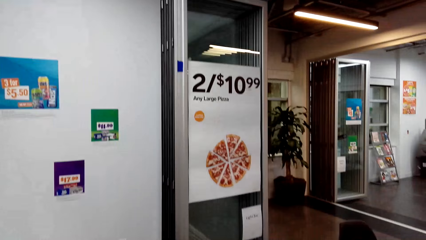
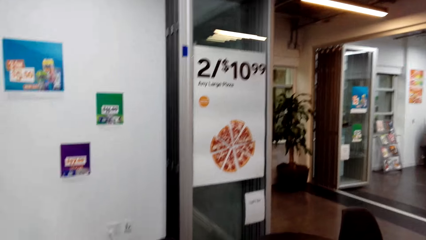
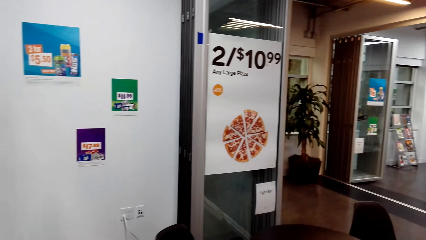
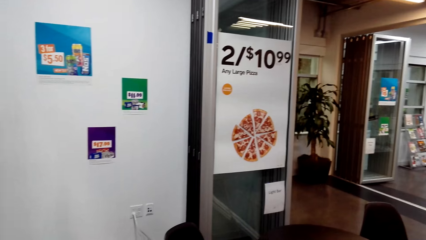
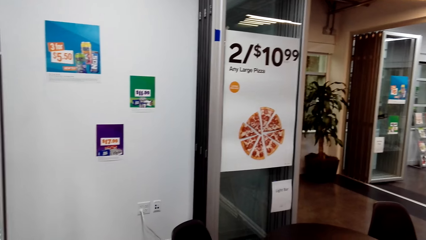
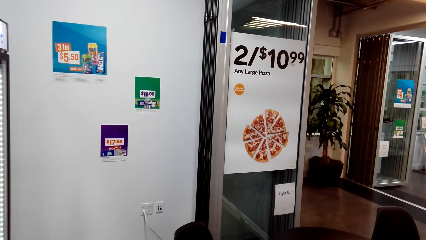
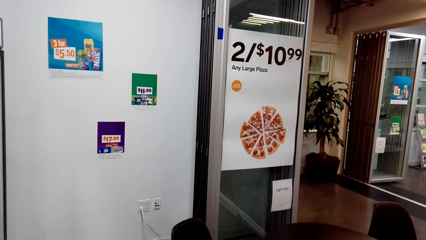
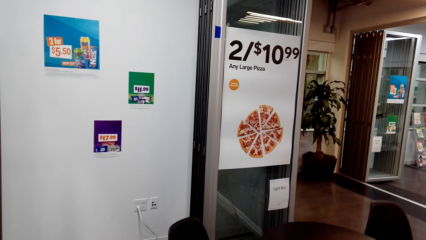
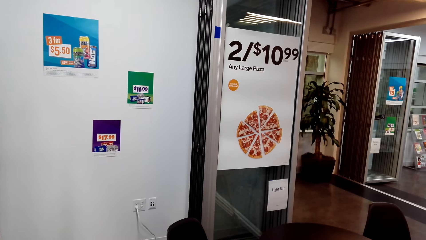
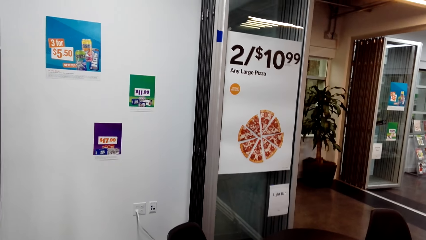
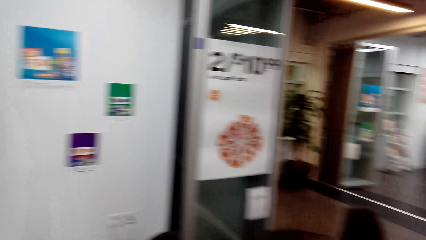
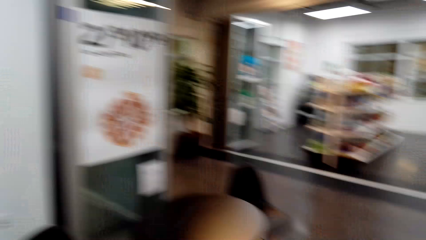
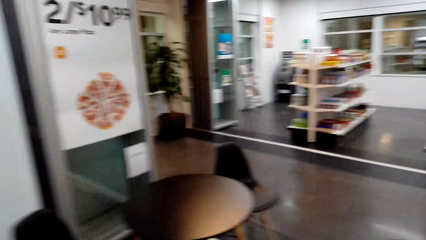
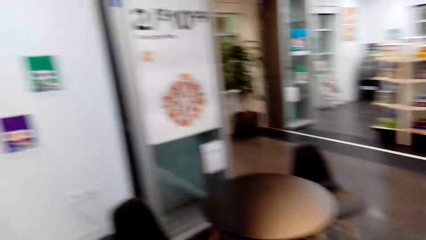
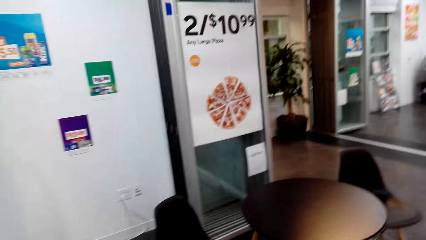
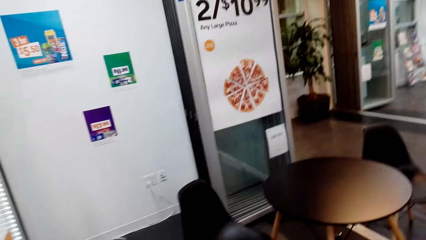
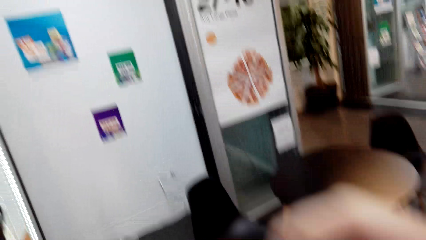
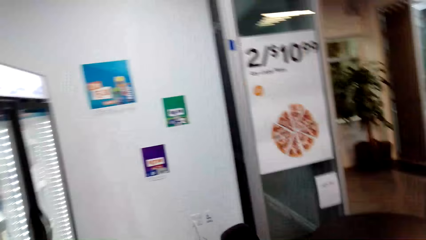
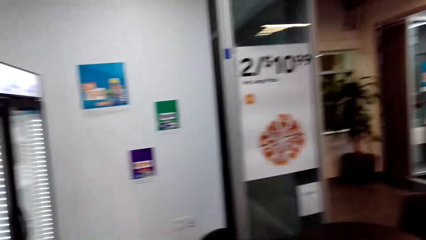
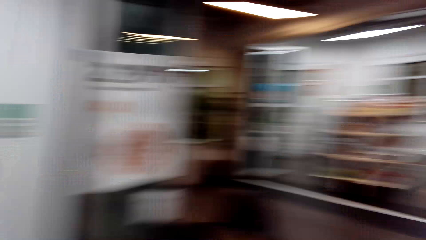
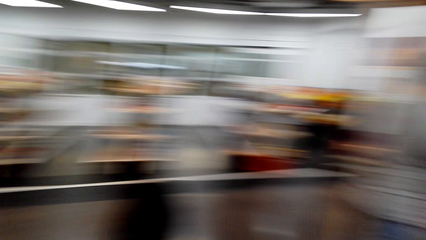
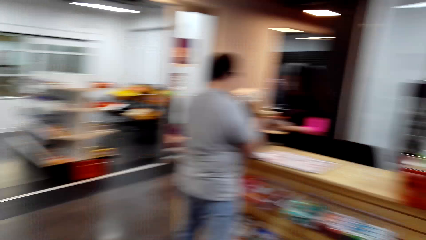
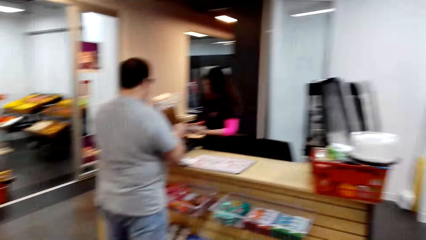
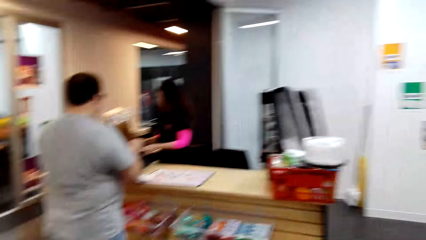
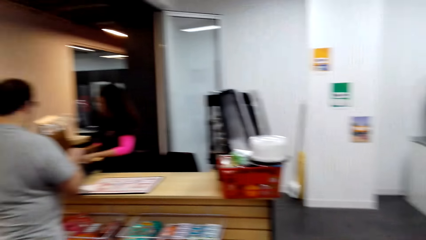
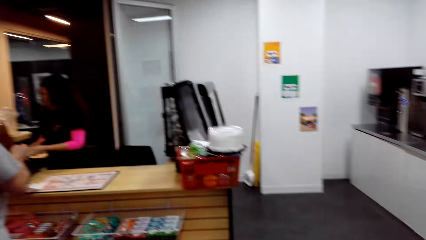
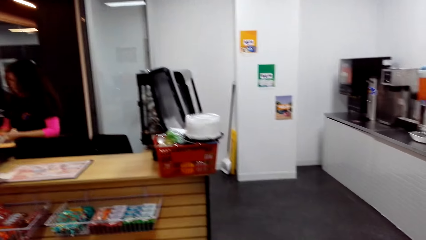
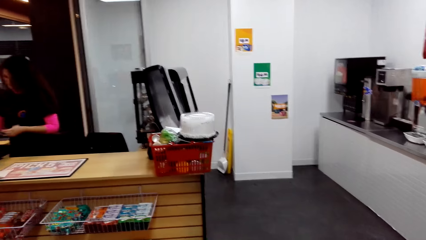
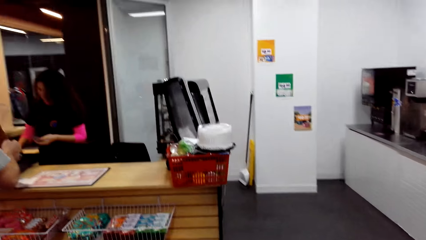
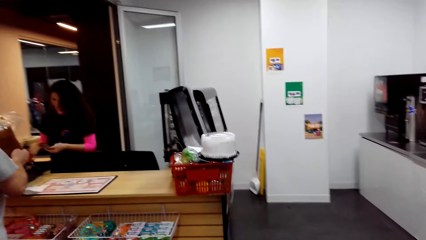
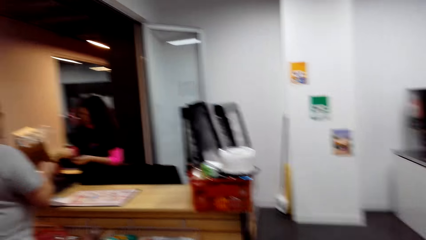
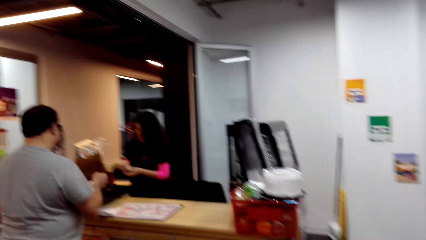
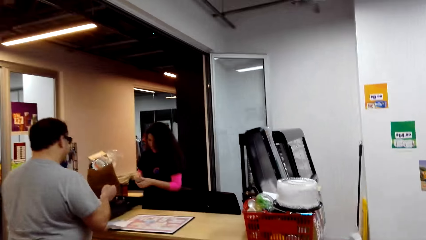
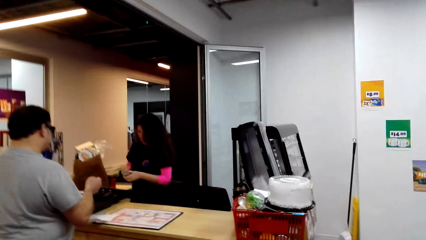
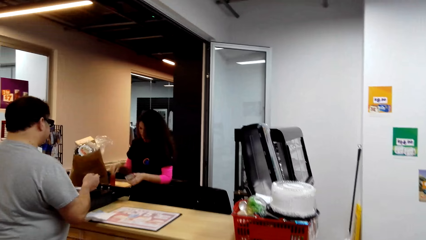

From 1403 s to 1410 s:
A lady holds money. The camera wearer stares at a man and the lady.

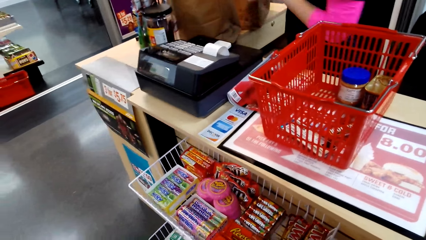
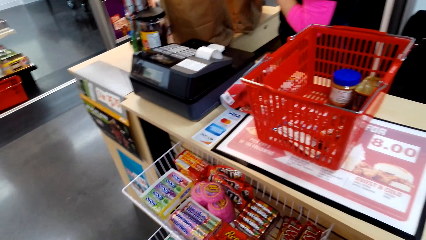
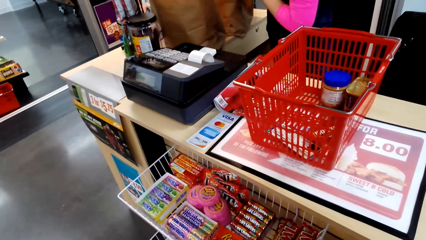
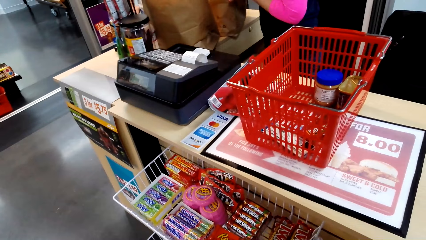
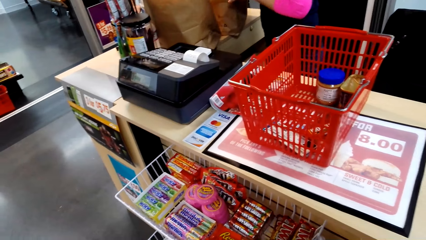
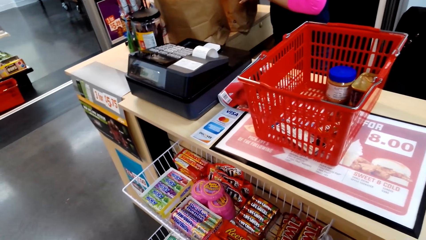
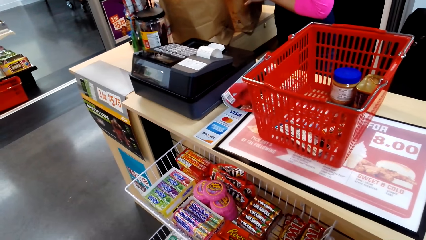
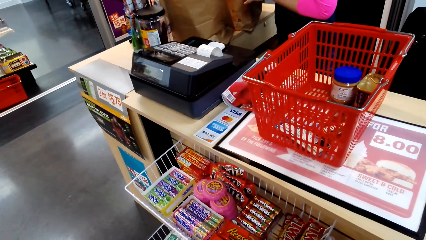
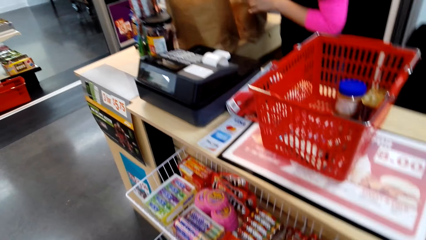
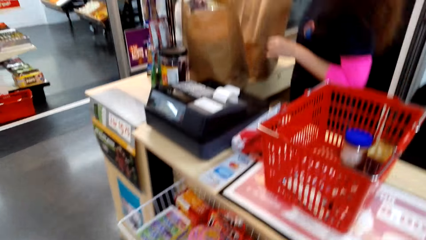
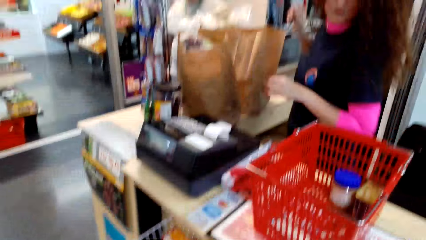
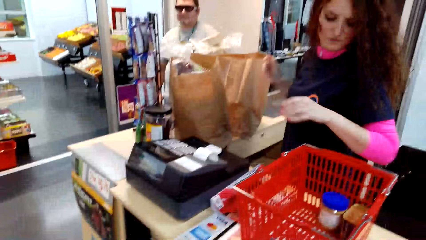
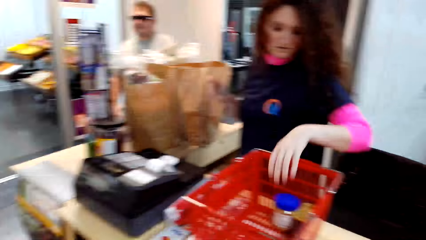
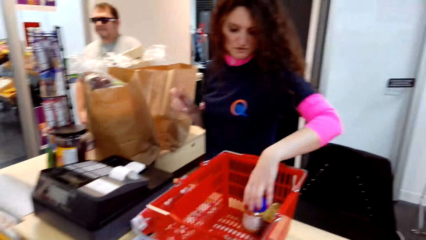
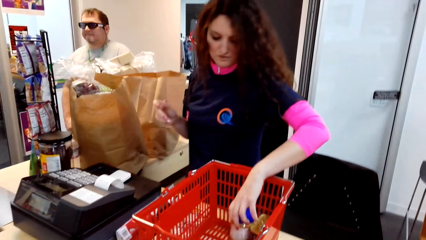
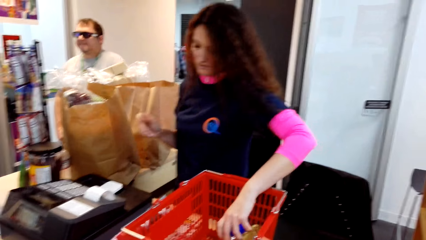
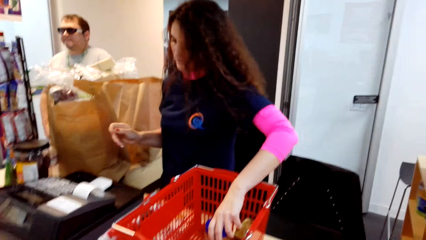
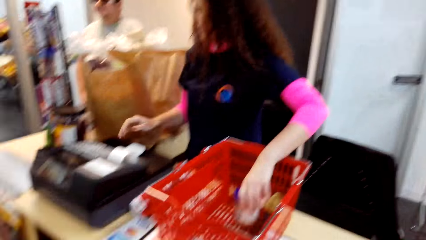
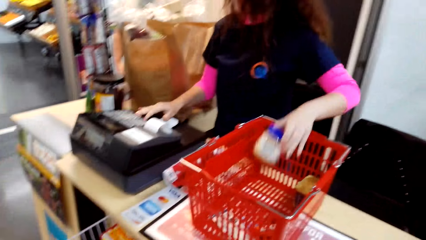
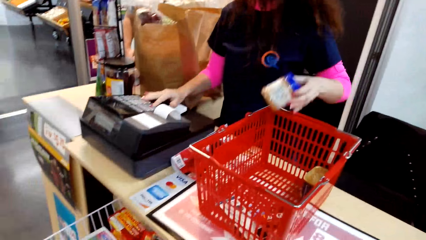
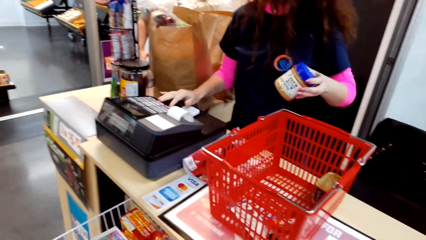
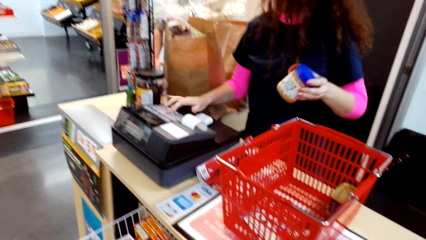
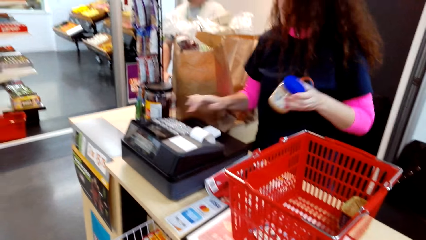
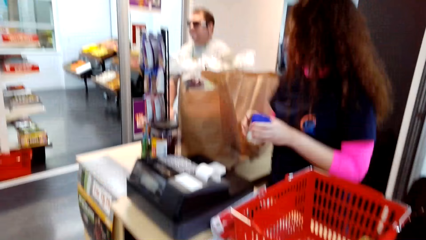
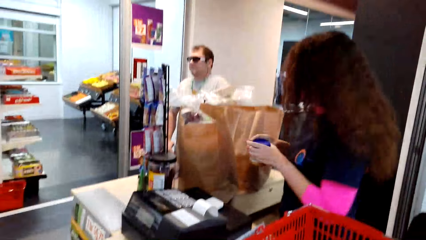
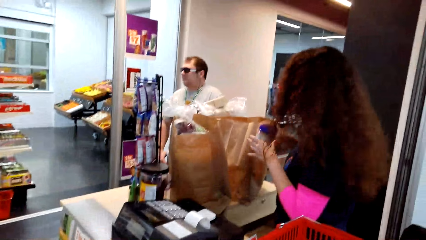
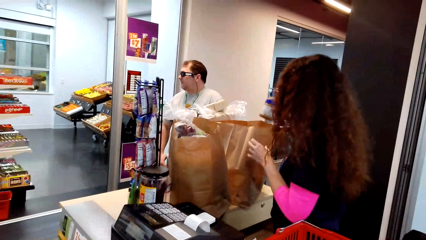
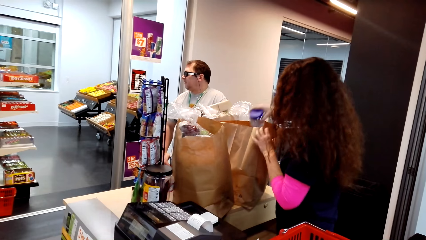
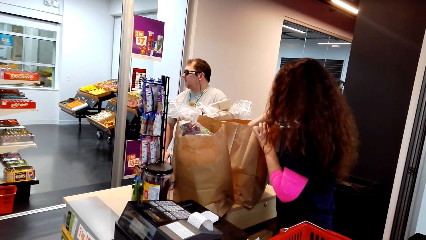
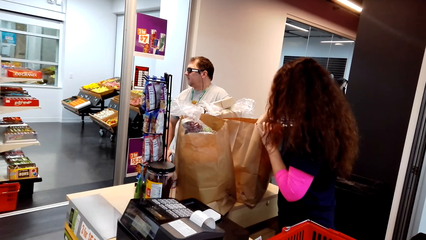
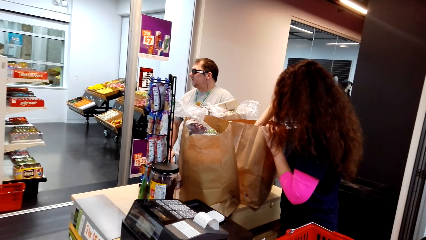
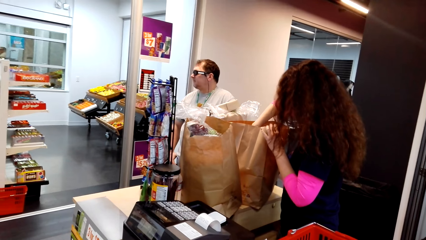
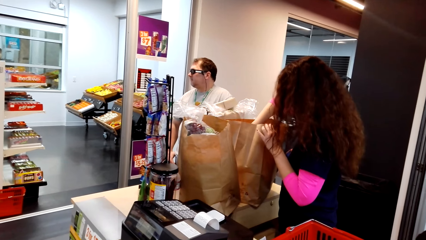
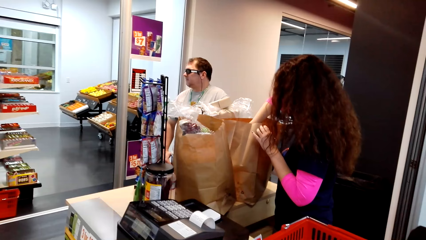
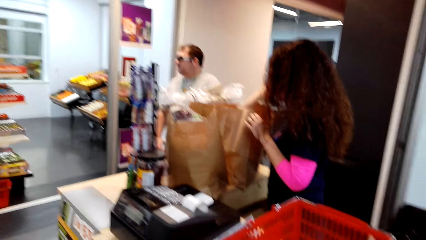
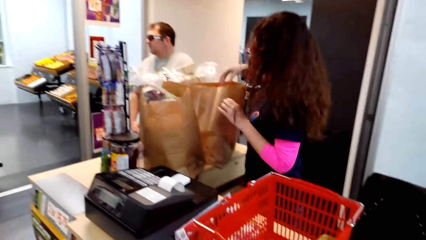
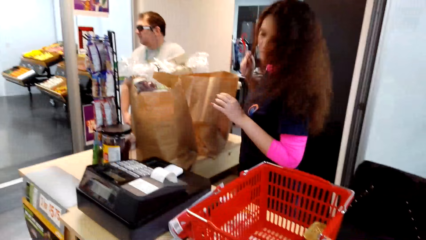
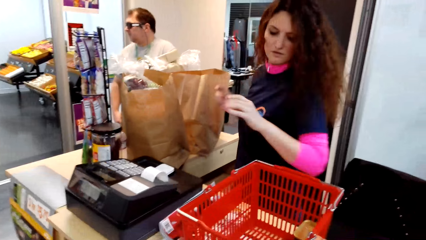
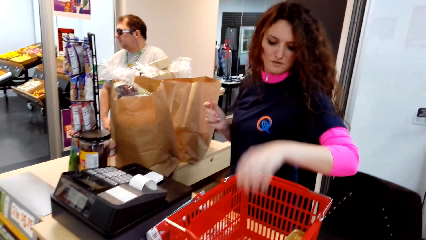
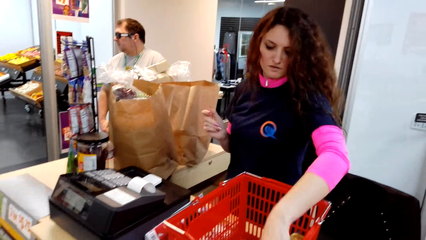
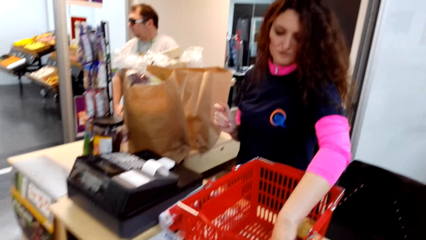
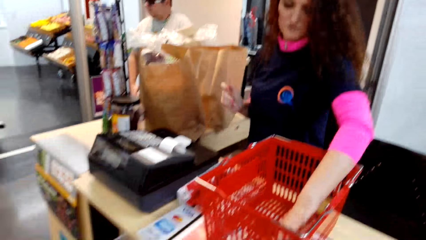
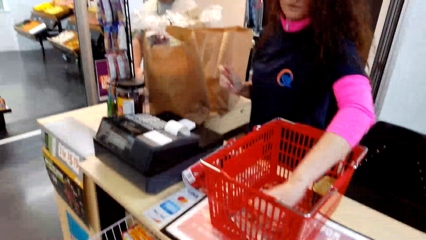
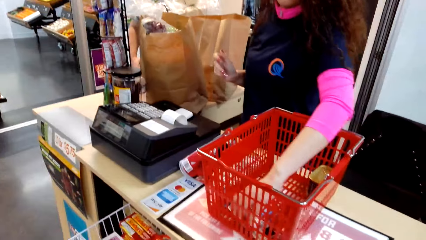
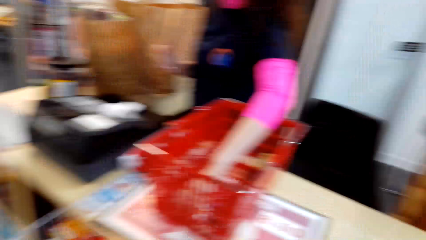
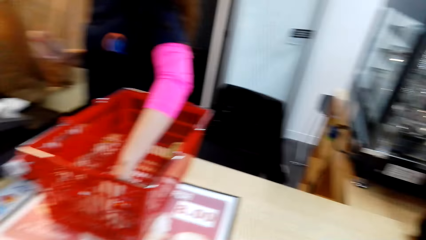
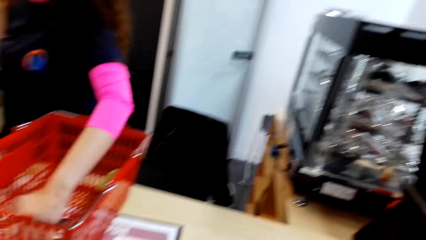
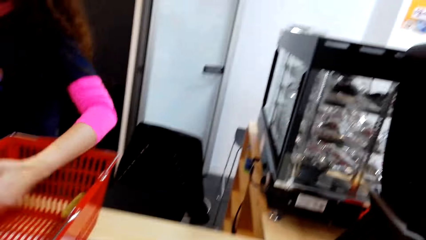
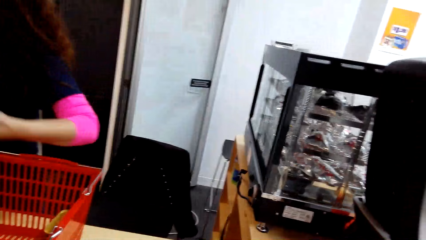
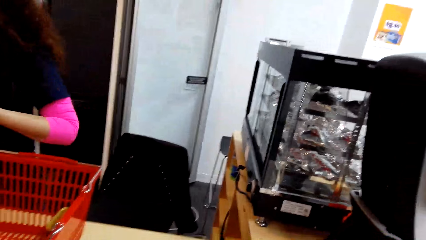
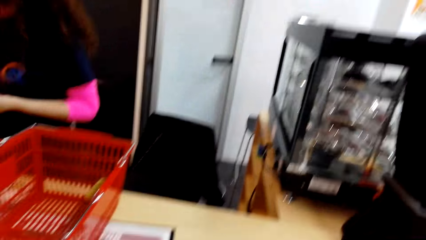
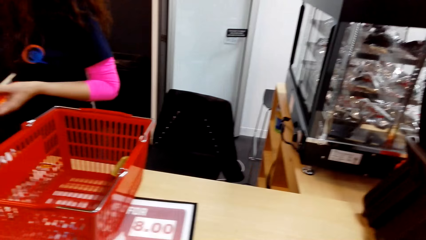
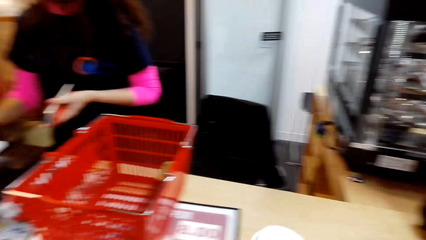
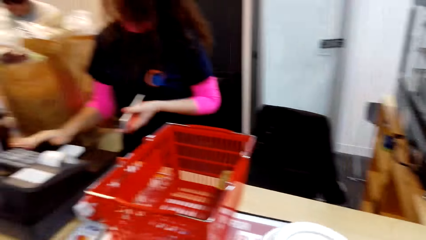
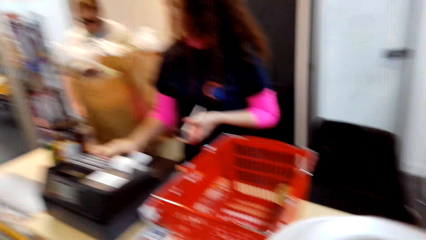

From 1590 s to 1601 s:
The cashier puts the bottle can in the paper carrier bag. She picks up a peanut and operates the cash register machine. She puts the peanut in the paper carrier bag, picks up something and operates the cash register machine.
